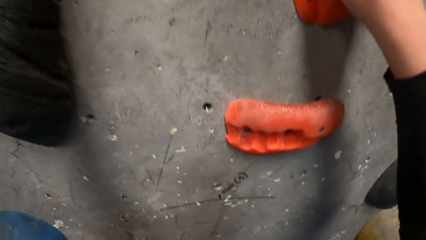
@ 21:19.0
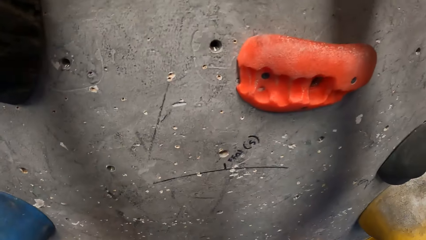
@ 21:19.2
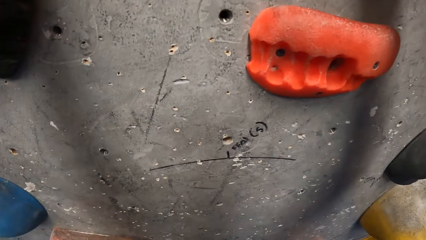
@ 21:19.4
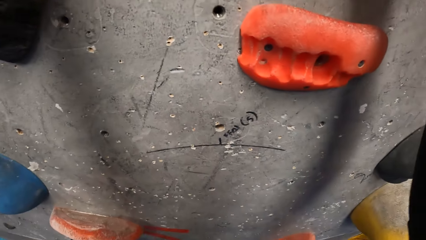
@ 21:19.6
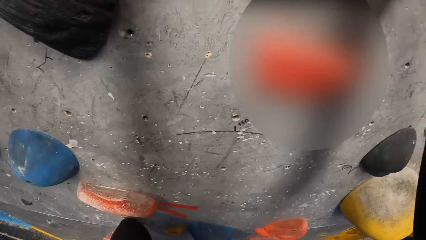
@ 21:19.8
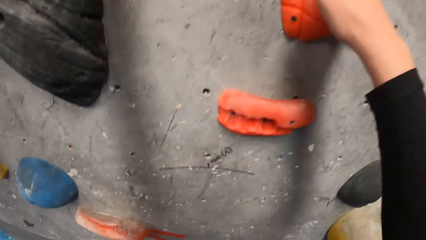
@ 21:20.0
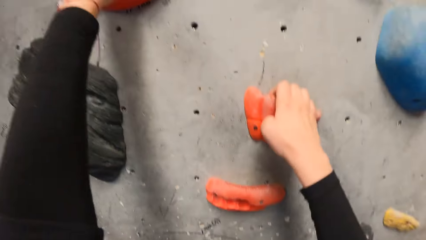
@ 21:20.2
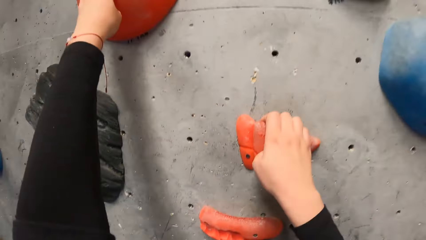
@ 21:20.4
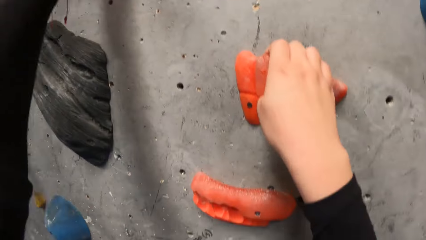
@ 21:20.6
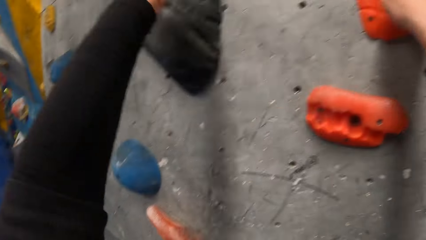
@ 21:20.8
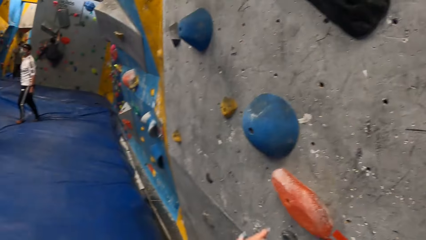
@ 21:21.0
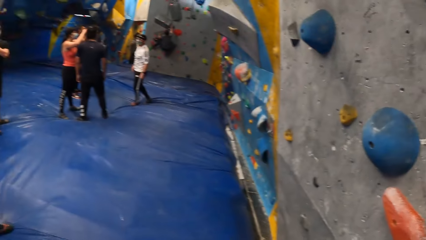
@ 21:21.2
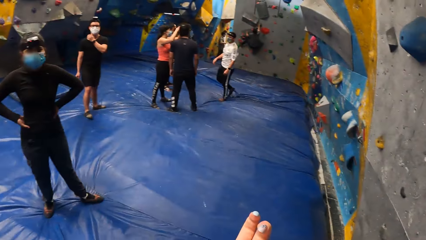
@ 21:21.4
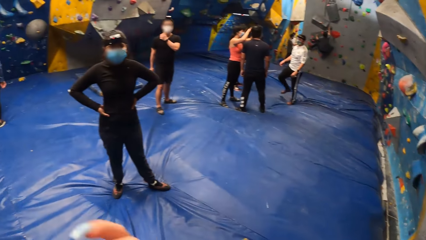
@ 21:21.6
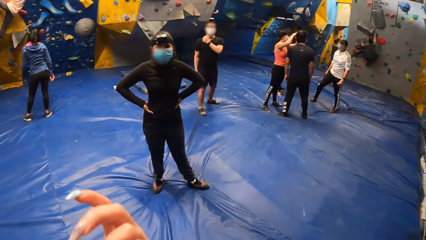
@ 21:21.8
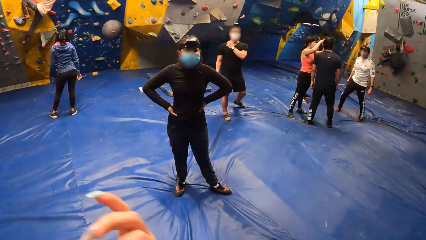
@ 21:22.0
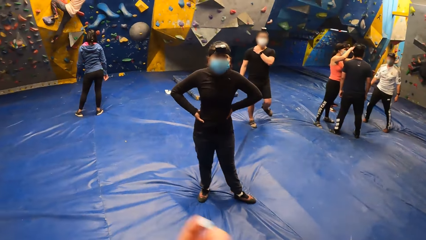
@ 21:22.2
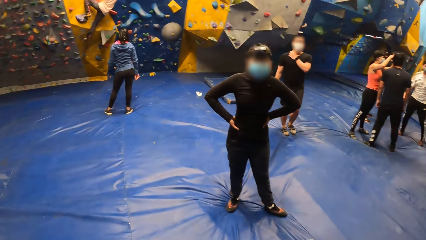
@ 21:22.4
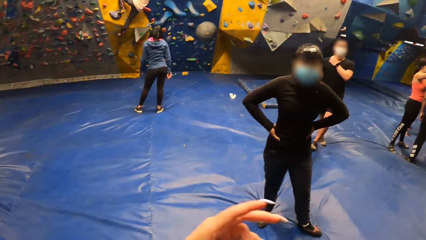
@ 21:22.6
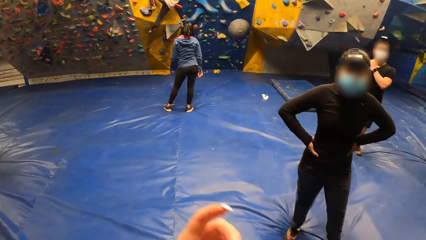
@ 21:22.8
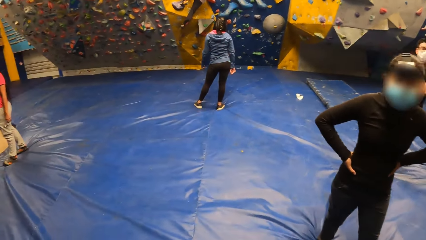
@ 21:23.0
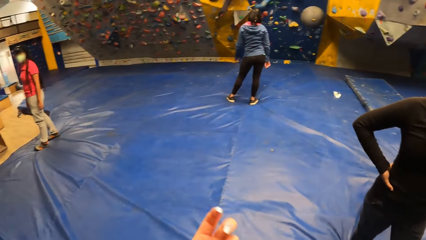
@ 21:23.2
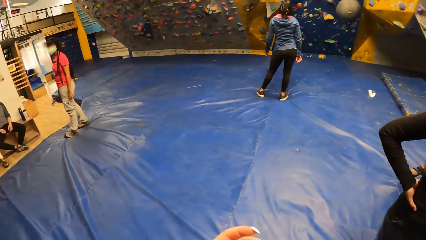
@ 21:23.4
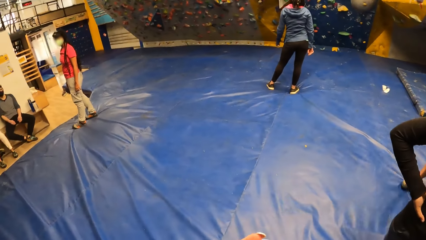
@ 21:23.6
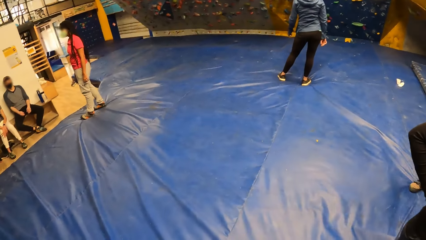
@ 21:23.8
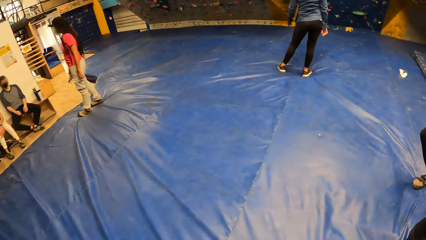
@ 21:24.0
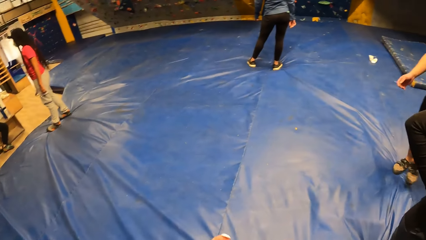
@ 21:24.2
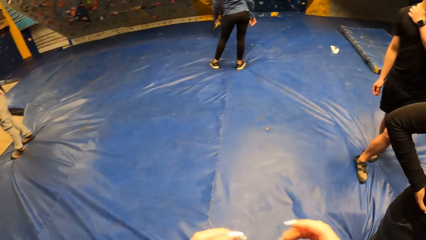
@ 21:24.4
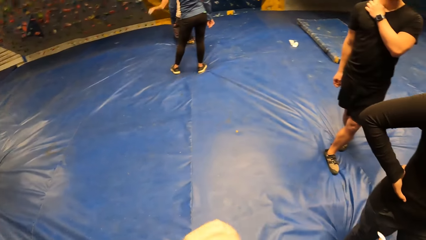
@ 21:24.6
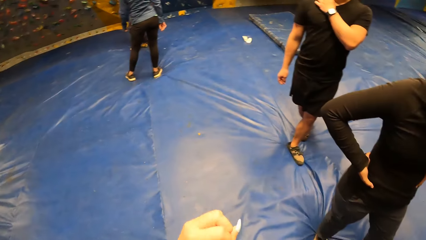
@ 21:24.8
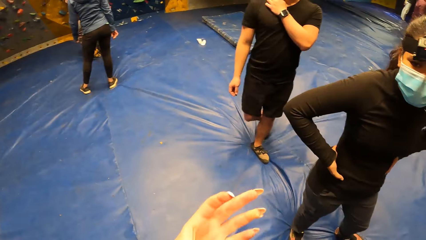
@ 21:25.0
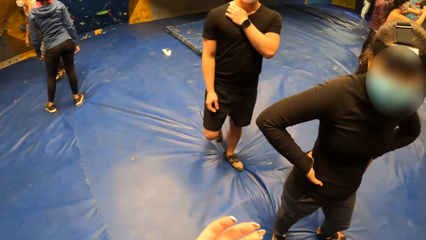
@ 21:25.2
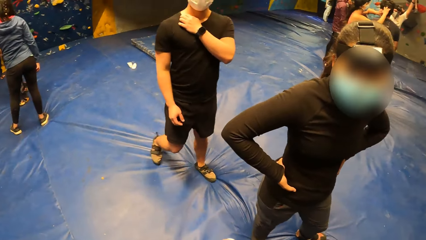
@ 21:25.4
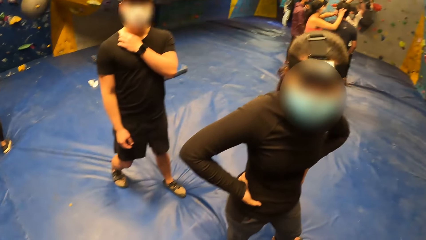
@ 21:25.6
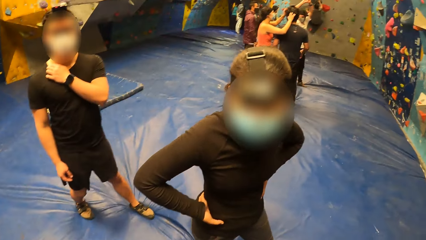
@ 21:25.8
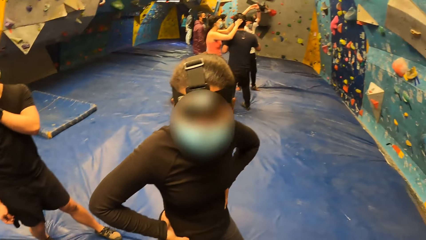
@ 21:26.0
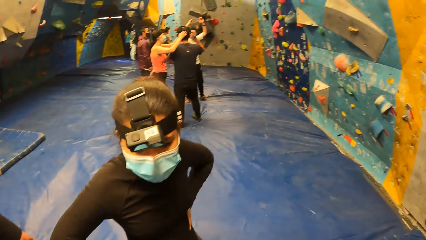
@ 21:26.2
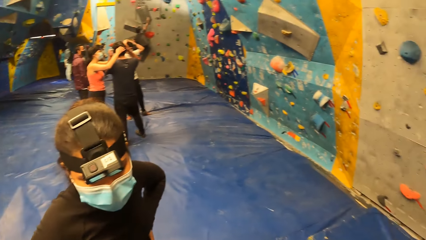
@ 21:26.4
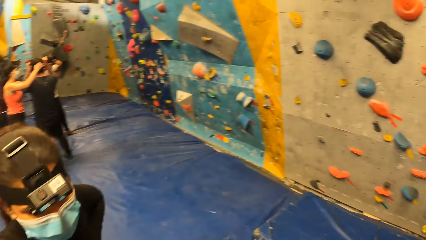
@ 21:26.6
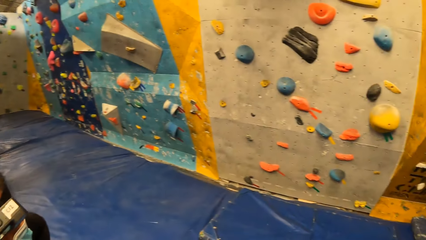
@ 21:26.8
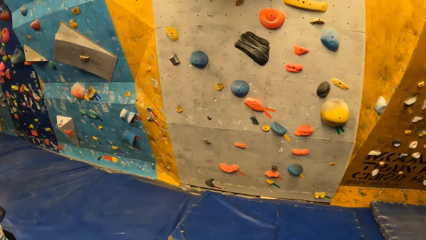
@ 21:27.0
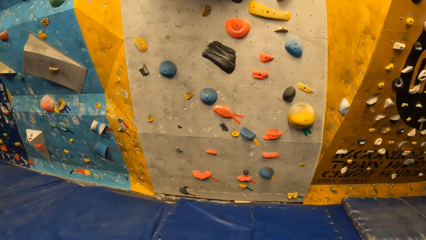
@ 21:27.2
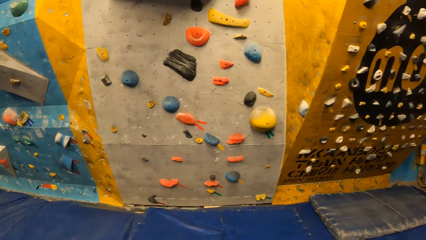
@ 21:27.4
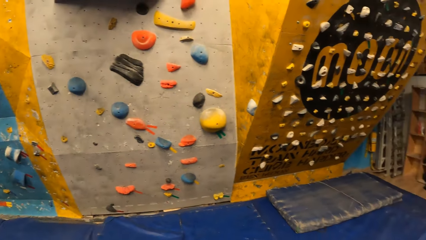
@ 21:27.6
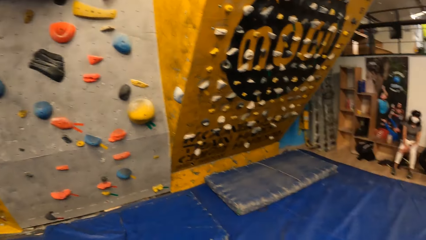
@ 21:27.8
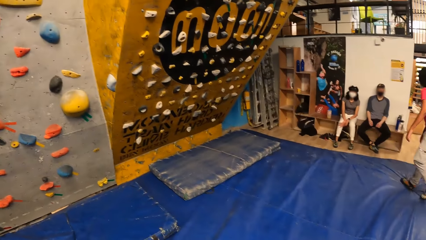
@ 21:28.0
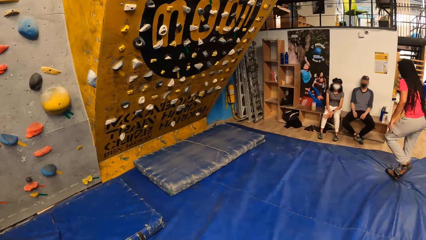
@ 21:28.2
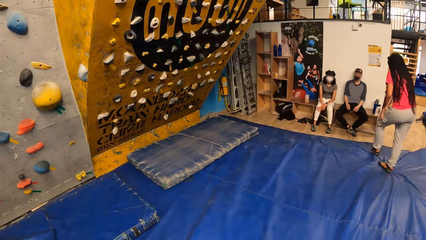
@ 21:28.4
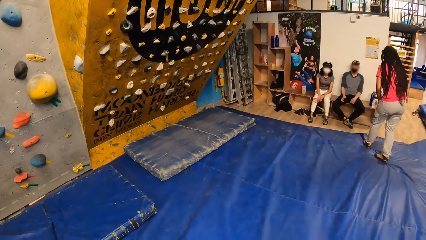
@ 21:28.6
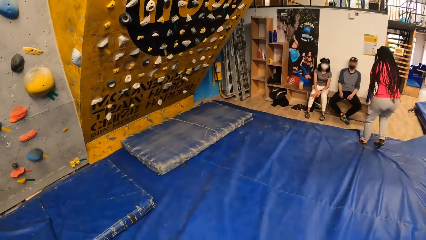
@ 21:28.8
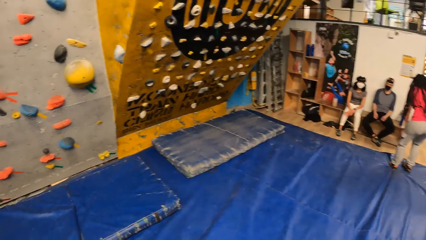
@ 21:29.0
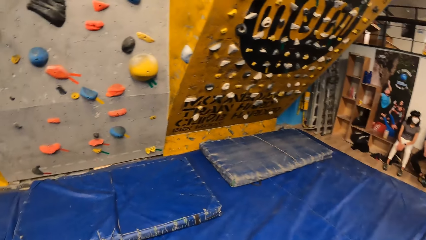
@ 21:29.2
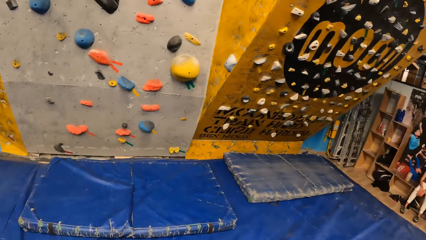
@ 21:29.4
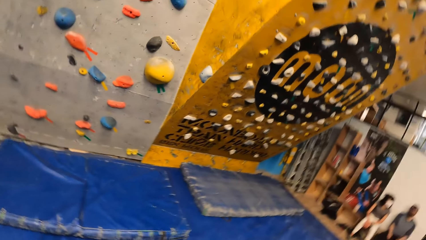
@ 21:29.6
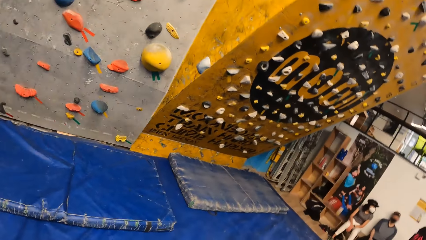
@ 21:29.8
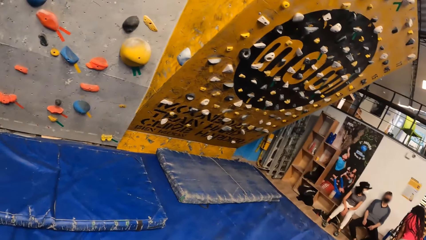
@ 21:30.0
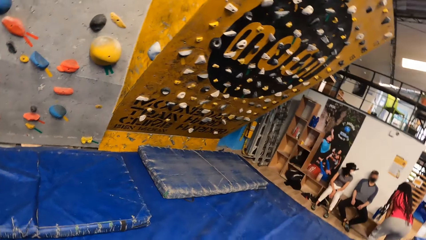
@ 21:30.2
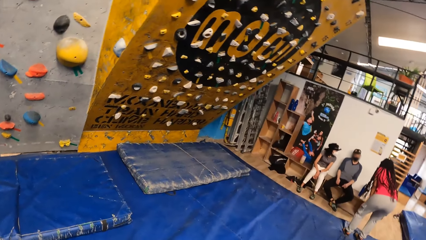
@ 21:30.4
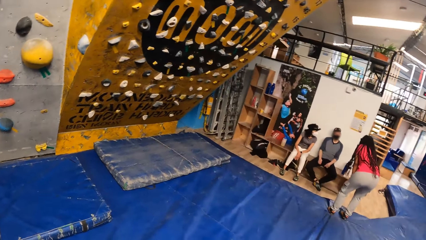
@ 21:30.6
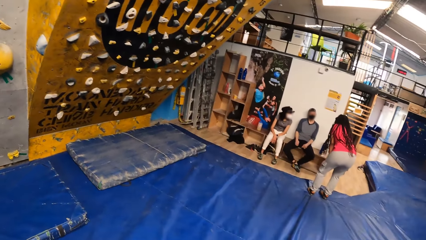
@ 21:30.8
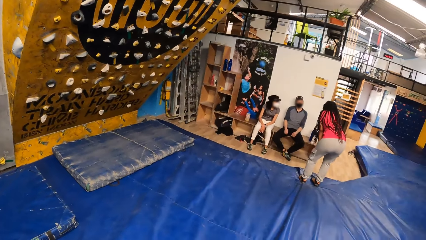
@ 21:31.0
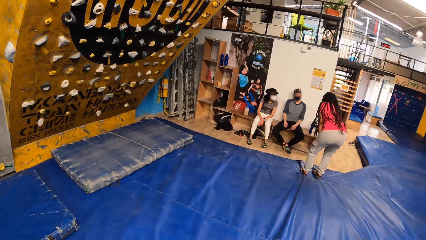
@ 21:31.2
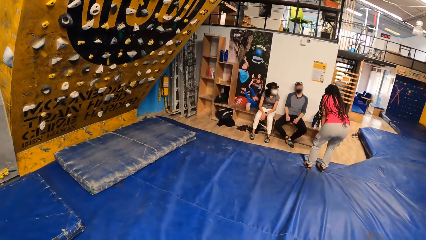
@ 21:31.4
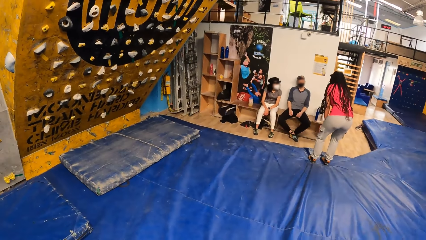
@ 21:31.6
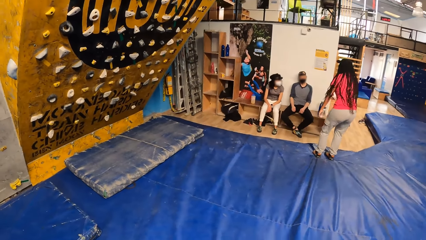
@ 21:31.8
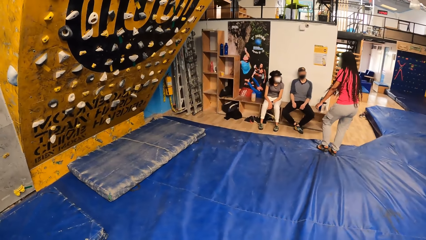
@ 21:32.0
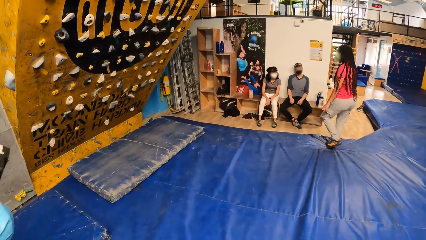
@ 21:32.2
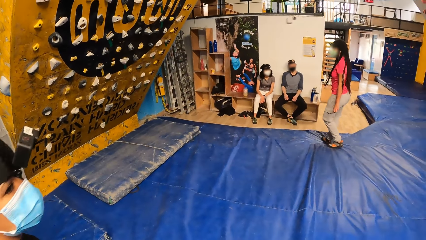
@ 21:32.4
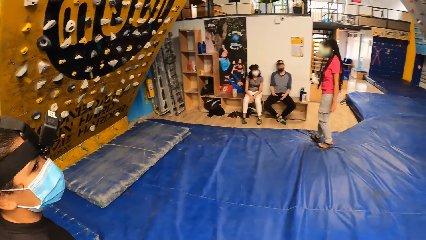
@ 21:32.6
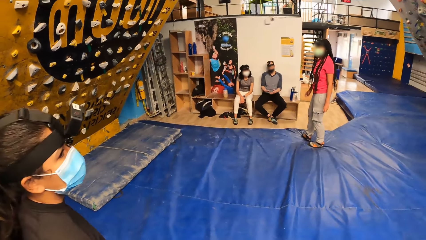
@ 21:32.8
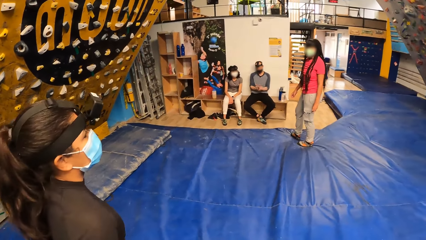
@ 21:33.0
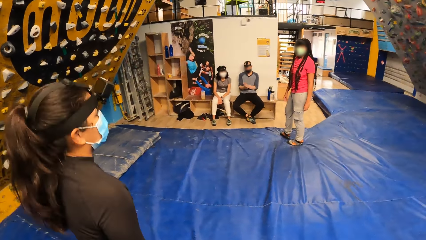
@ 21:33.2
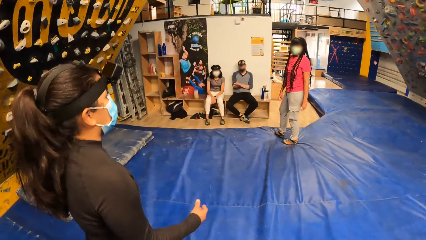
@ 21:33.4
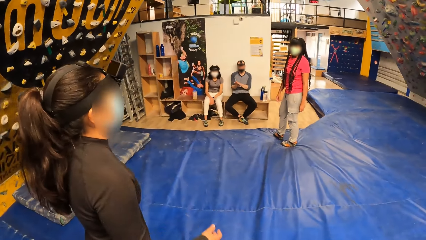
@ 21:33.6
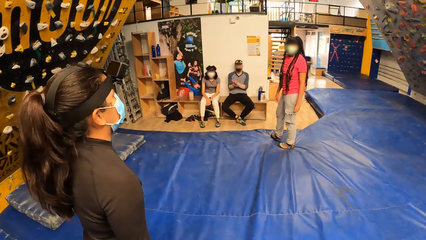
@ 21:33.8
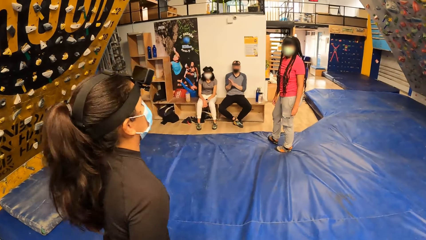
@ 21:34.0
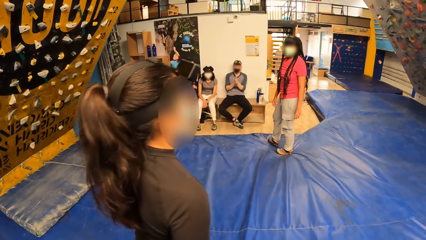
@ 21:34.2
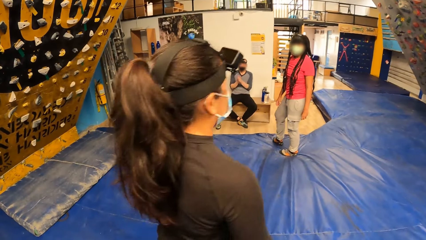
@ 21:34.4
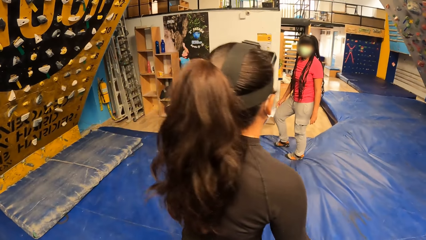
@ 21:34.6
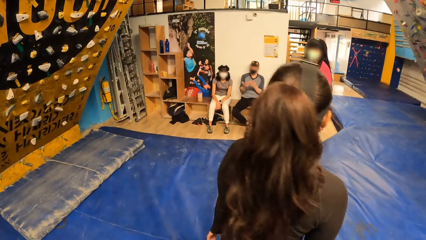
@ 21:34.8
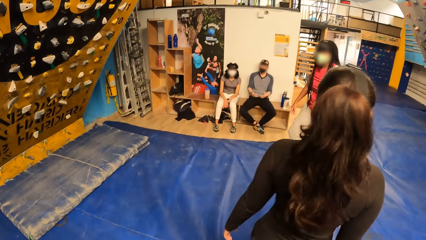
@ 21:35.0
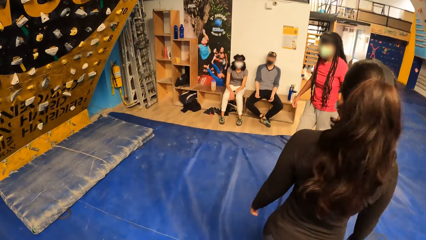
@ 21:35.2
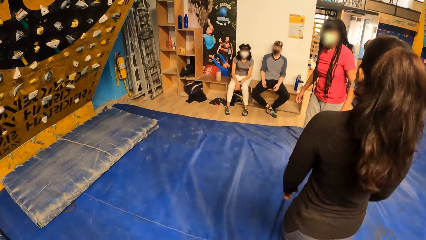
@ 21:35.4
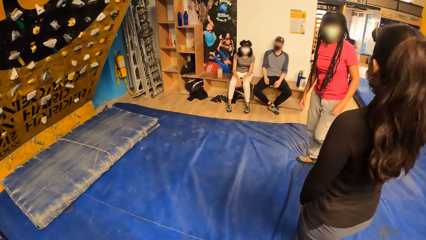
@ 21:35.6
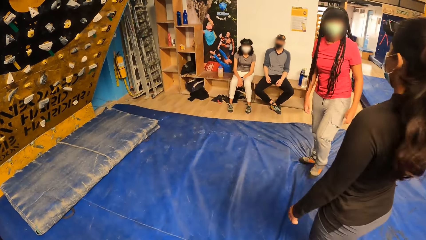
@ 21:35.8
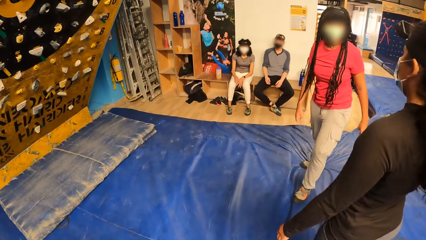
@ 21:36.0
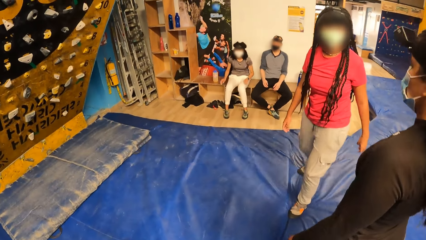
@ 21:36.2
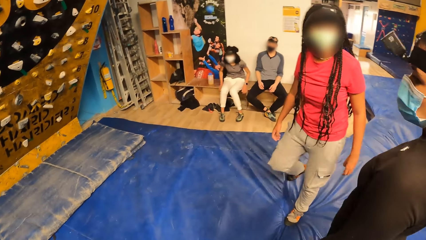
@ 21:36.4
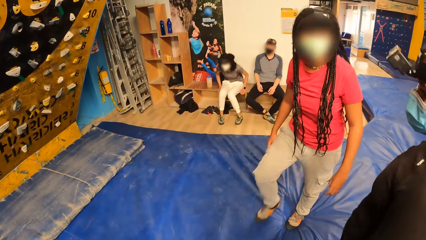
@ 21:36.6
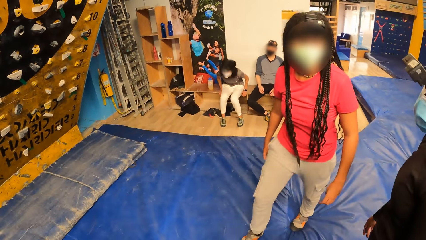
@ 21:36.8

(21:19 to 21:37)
The camera wearer turns around. They move their hands. They turn around. They look around. They walk towards a woman.
